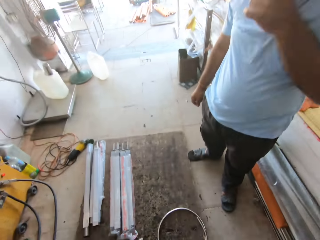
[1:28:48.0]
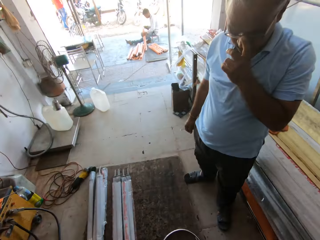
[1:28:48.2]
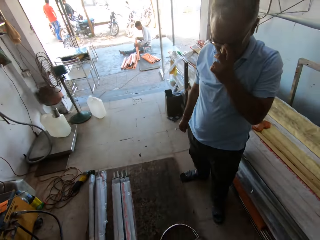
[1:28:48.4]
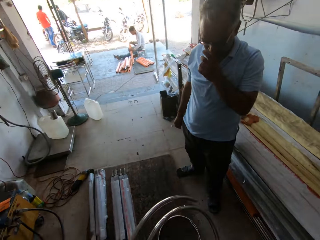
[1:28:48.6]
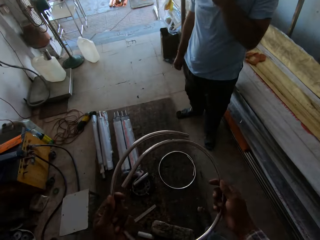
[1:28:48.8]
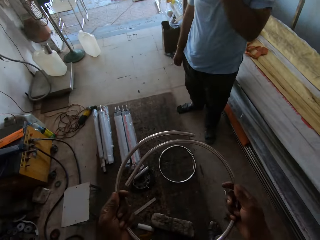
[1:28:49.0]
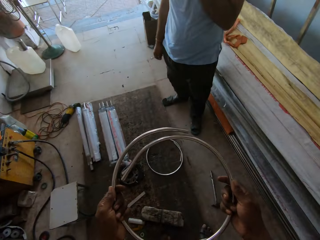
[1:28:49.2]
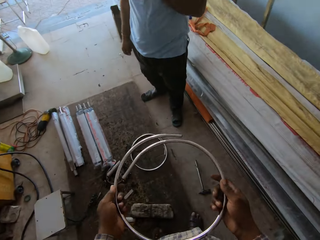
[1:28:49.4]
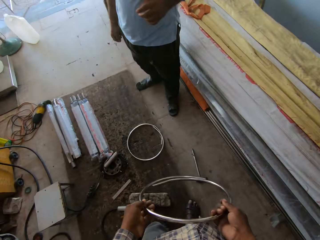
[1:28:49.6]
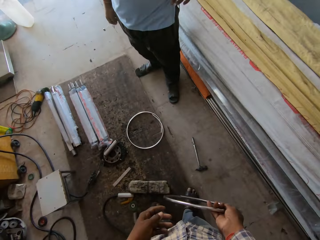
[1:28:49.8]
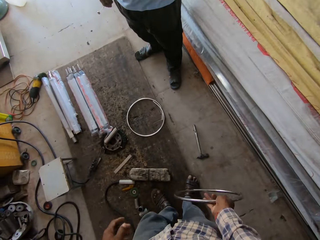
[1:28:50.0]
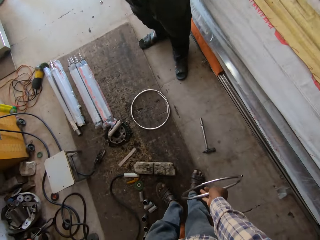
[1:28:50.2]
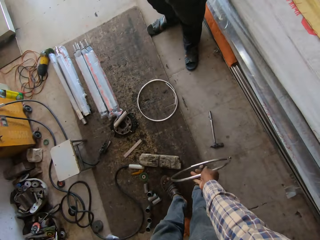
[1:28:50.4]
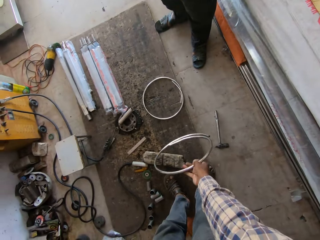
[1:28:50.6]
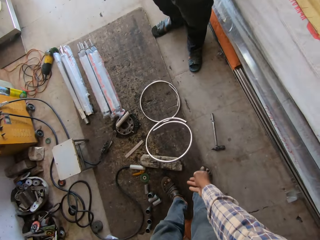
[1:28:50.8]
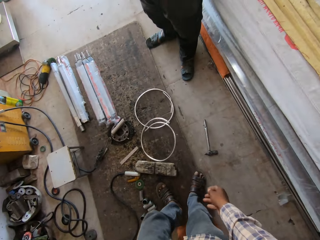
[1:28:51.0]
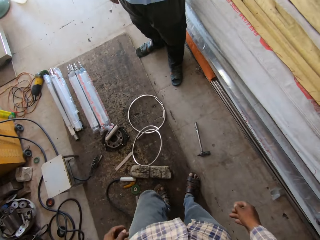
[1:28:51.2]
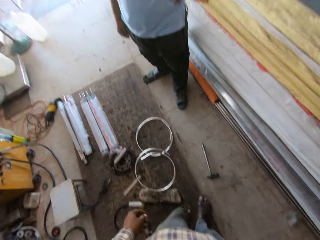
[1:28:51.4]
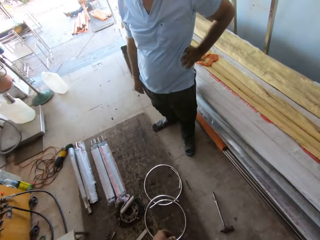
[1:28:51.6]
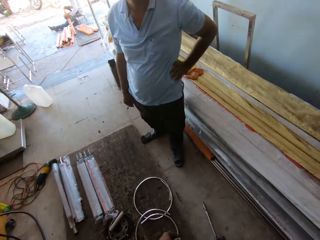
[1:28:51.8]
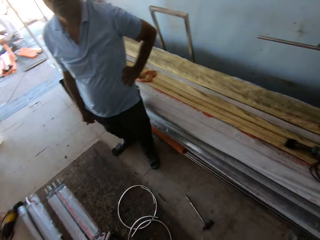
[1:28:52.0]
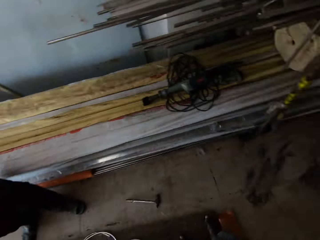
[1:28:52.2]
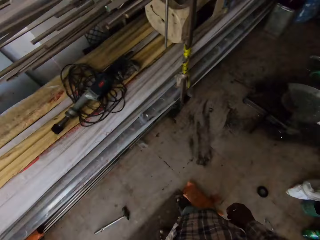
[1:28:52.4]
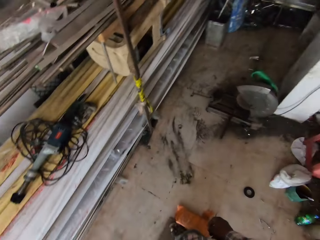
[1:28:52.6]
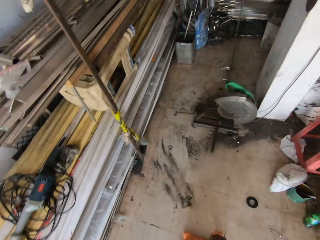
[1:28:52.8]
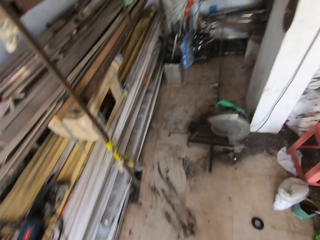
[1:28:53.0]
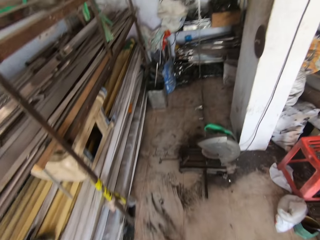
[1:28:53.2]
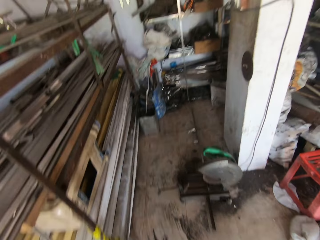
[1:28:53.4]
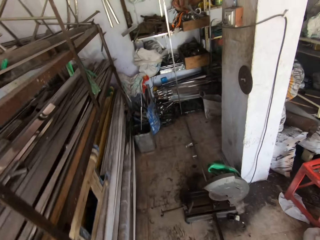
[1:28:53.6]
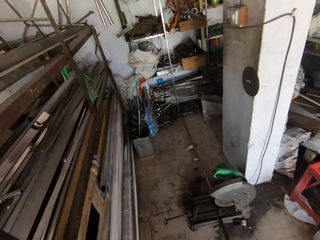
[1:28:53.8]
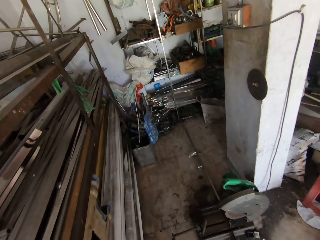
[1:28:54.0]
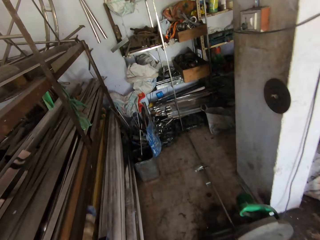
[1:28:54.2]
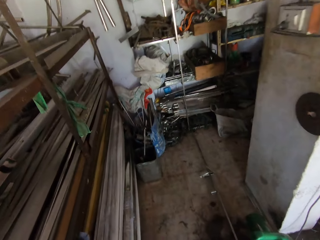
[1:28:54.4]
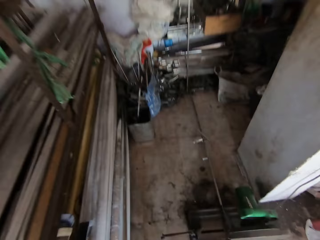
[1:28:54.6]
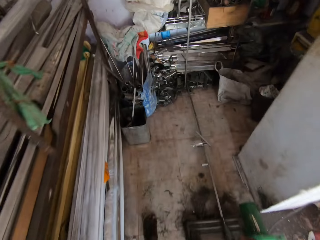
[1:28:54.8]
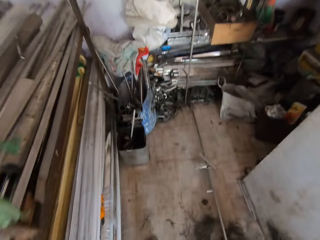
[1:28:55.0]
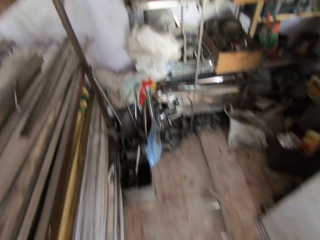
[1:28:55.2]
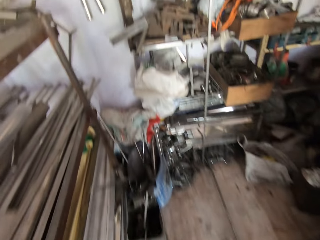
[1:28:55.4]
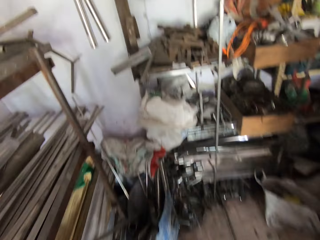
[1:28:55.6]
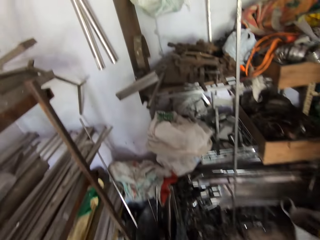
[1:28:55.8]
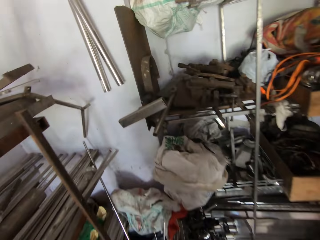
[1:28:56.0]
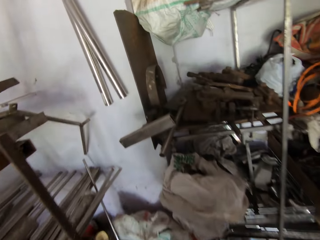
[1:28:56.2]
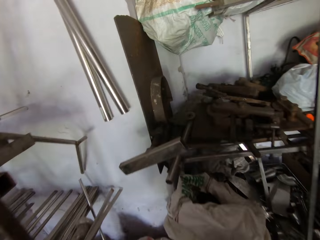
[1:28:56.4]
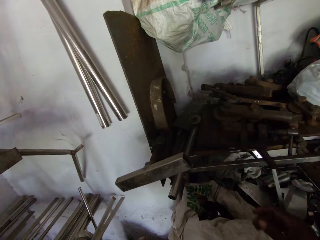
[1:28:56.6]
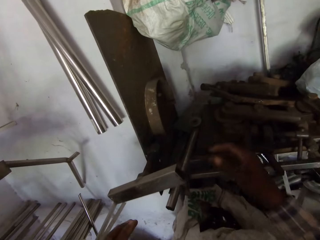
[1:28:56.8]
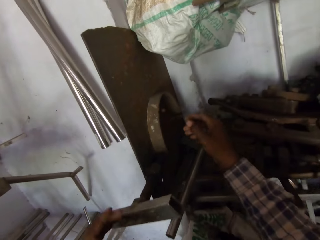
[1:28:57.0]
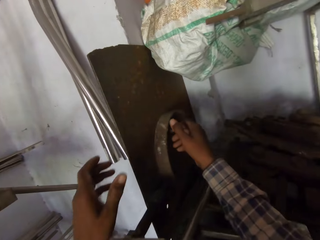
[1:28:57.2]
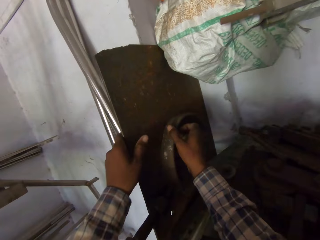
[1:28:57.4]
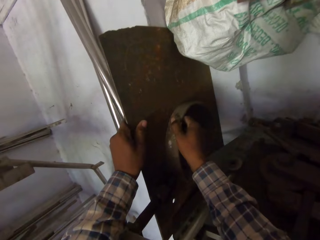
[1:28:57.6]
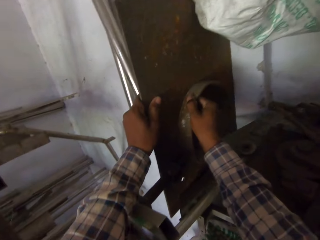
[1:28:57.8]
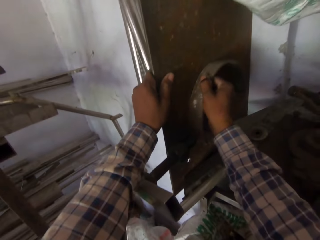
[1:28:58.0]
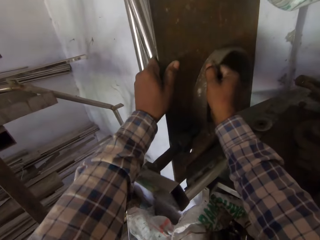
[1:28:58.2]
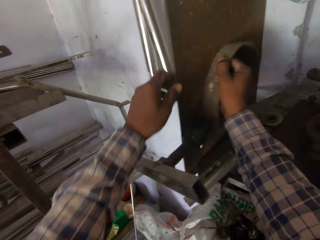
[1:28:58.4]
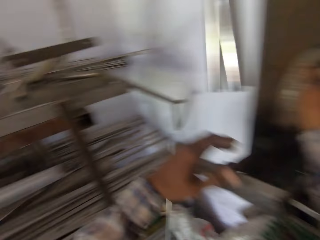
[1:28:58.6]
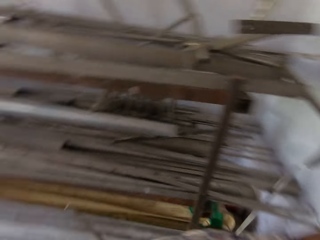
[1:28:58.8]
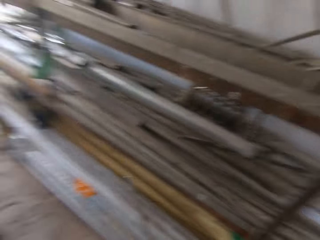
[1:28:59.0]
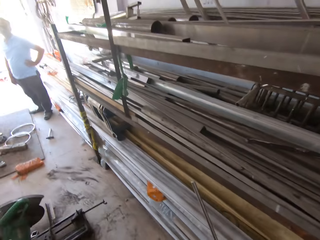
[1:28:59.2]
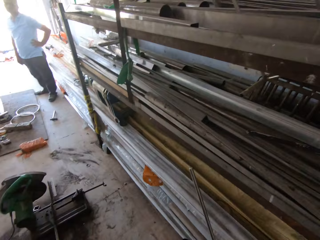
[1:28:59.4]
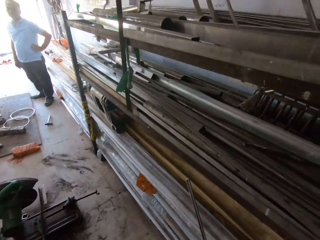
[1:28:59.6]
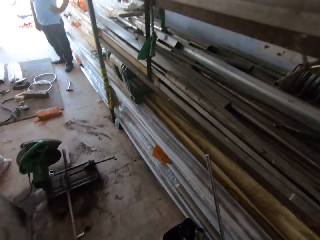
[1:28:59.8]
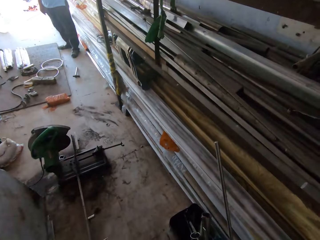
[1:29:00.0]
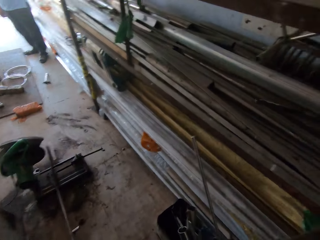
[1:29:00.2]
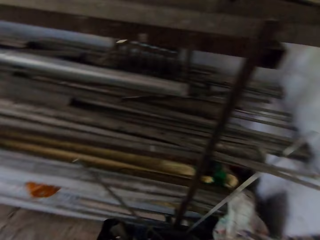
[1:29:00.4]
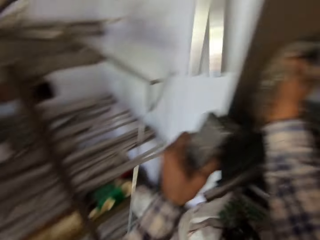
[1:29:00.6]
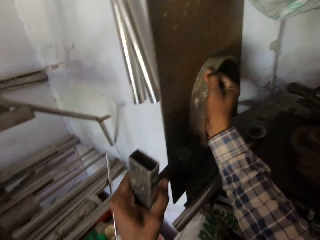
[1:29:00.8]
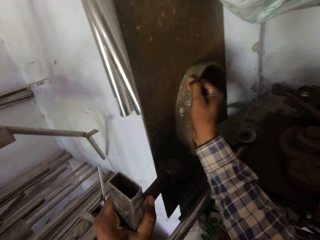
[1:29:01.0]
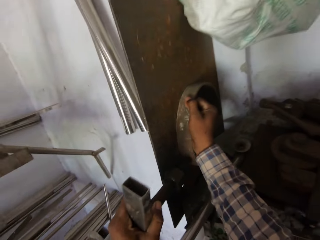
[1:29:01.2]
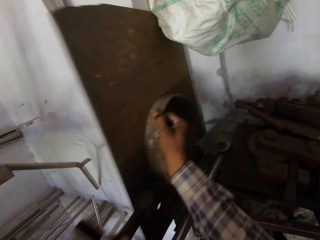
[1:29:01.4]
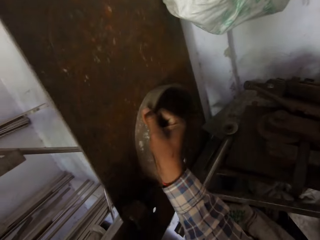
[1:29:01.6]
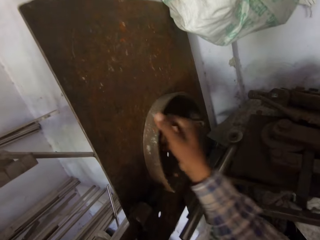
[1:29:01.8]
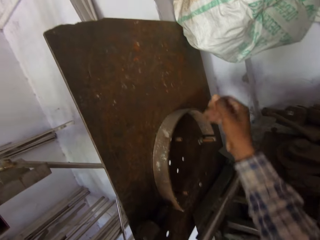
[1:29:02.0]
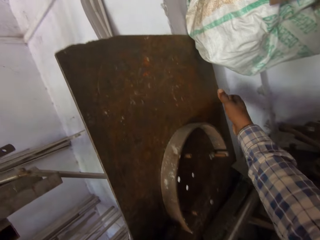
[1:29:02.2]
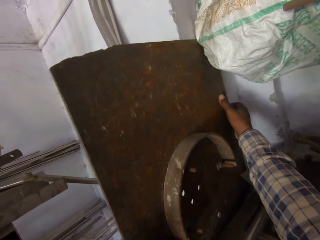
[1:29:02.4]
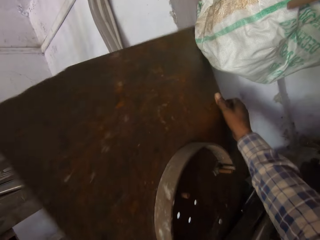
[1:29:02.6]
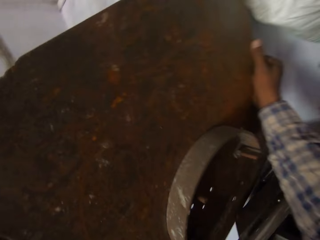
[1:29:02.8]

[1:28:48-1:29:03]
A person adjusts glasses. The camera wearer holds the metal with his right hand. He throws the metal rim on the floor with his right hand. He walks around. The person holds his waist. The camera wearer walks around. He picks up a metal, a steel metal iron, from a shelf with both hands. He looks around.

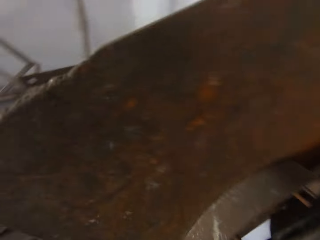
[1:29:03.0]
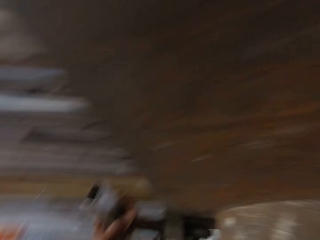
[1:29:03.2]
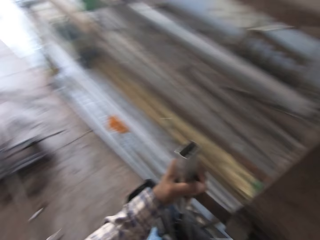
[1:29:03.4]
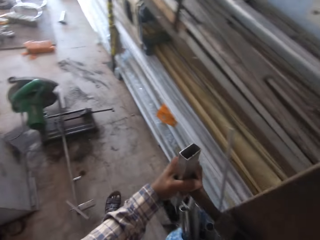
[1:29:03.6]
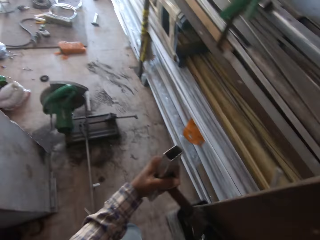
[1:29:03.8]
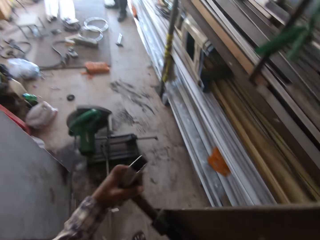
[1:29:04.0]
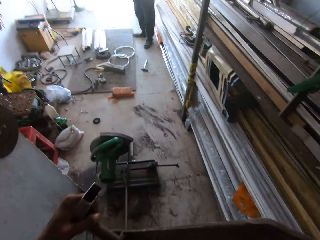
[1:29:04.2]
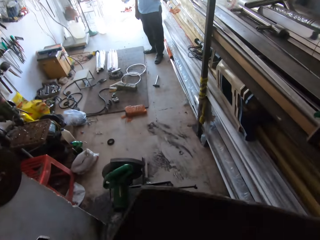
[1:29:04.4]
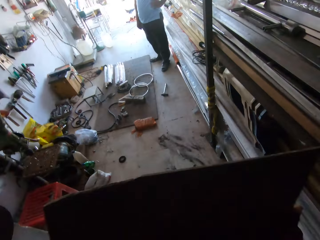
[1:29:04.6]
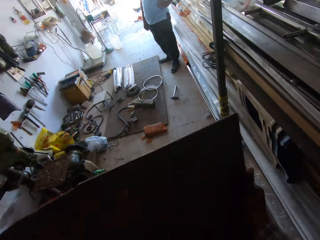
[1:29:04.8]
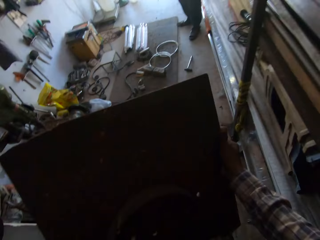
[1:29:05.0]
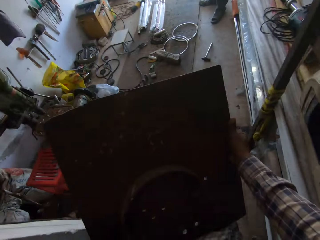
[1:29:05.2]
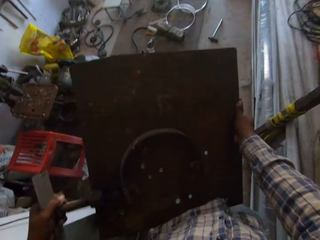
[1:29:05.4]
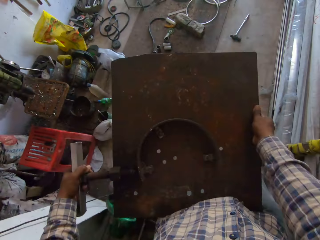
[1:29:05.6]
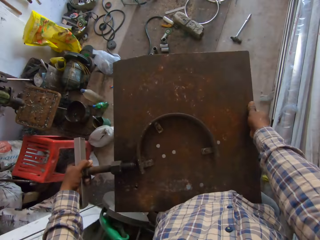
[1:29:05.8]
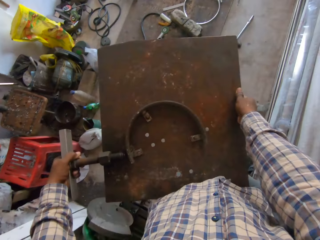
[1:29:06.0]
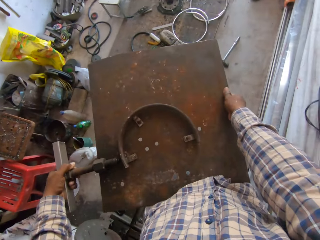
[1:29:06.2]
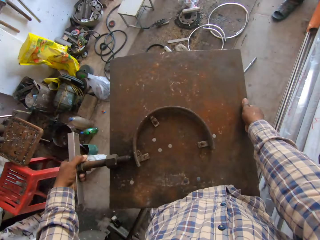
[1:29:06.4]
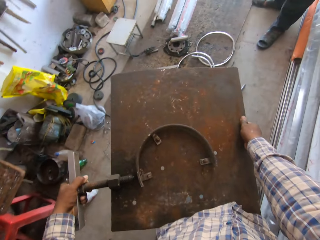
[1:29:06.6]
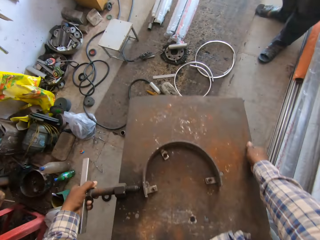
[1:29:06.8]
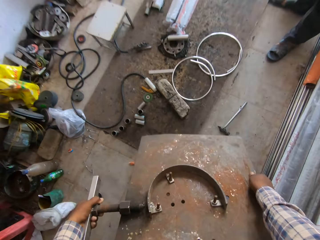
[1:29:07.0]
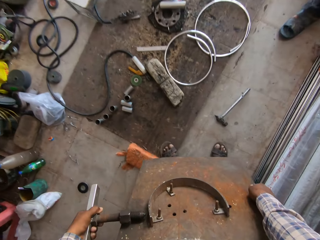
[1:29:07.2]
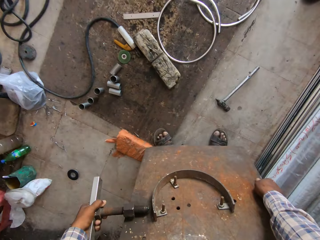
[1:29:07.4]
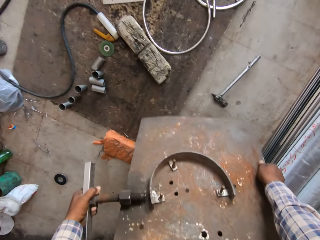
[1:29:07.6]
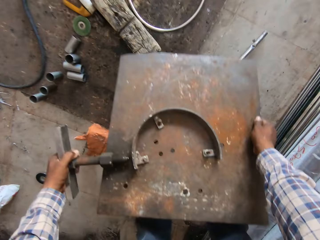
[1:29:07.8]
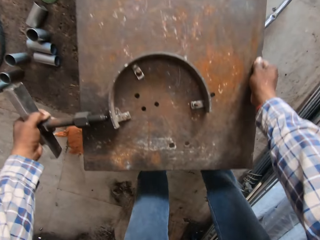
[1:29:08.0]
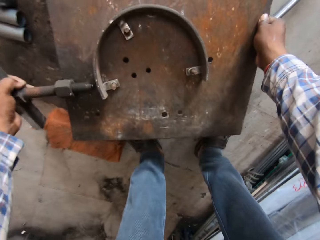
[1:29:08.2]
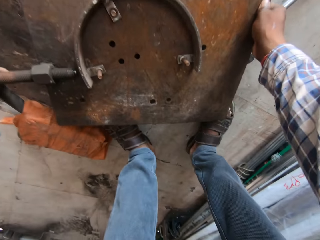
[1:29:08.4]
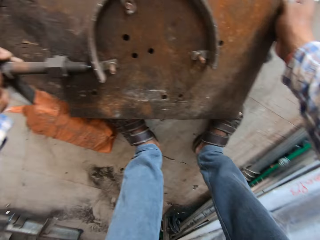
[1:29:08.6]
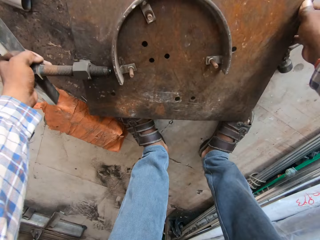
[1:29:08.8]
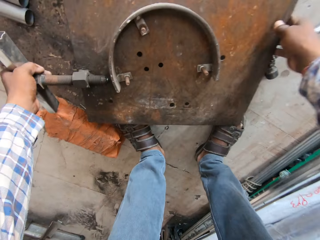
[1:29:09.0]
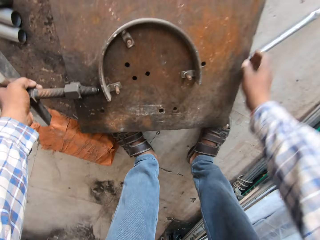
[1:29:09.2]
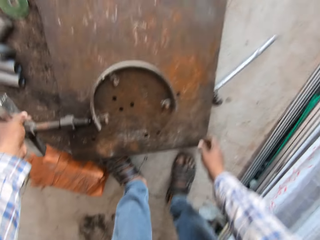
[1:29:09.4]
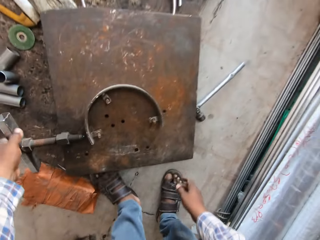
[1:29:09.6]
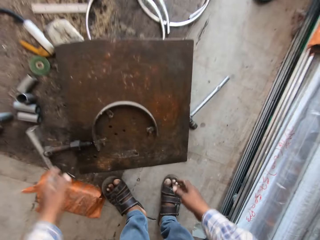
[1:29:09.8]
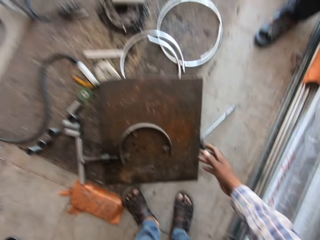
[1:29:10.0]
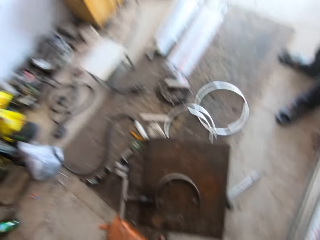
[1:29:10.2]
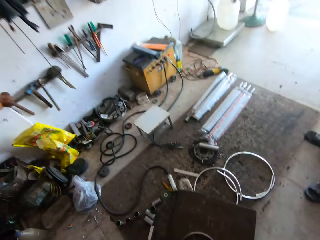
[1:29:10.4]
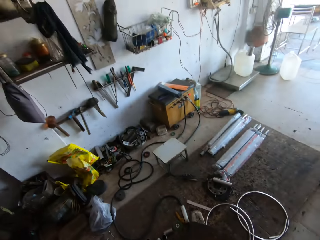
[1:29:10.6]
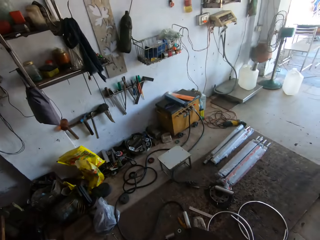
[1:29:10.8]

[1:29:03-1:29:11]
The camera wearer carries the steel metal iron sheet. They walk around. They drop the metal on the floor with both hands. They bend. They look around.
